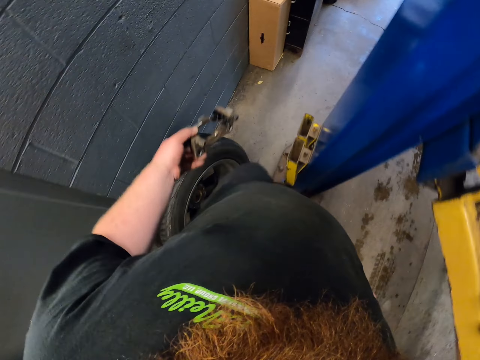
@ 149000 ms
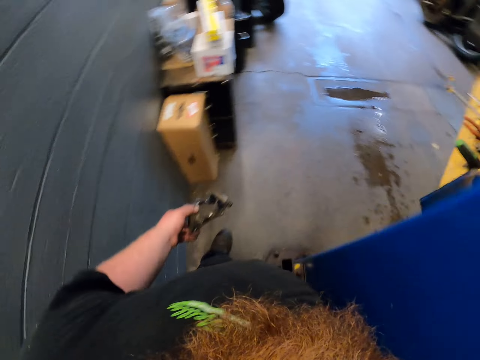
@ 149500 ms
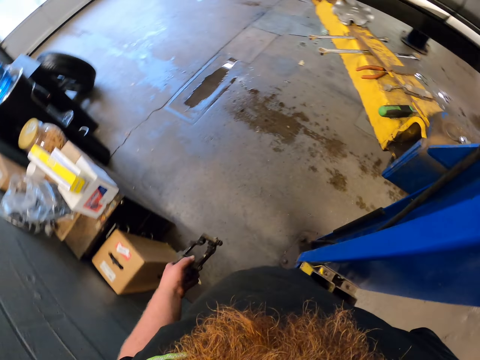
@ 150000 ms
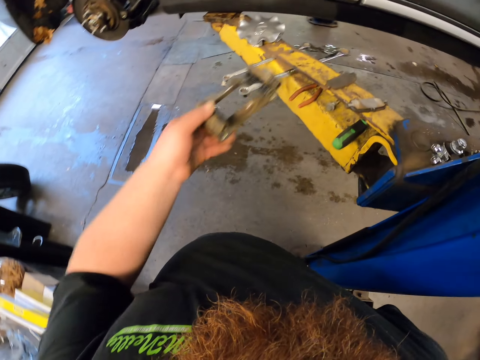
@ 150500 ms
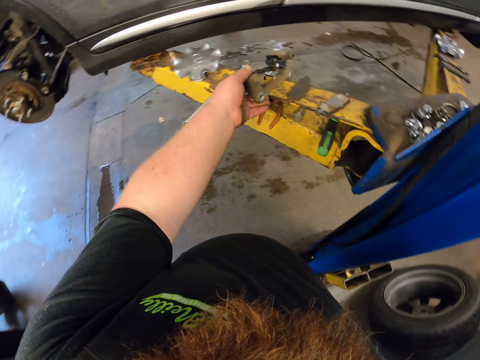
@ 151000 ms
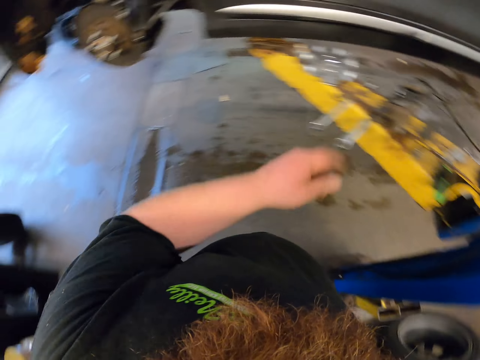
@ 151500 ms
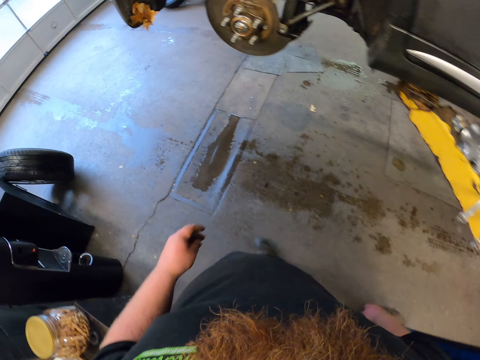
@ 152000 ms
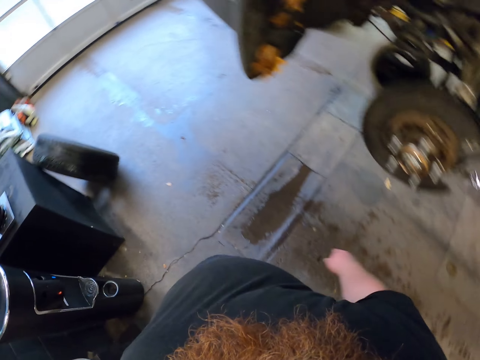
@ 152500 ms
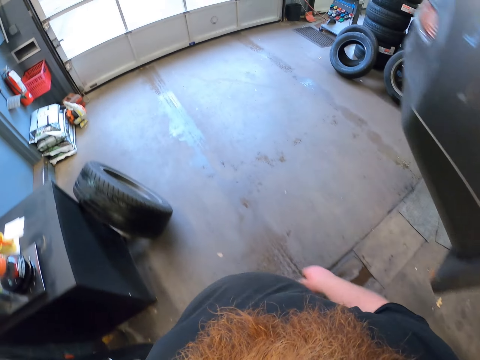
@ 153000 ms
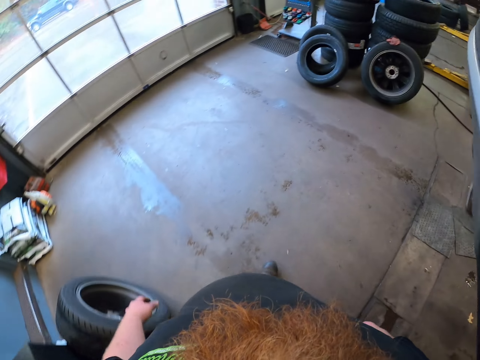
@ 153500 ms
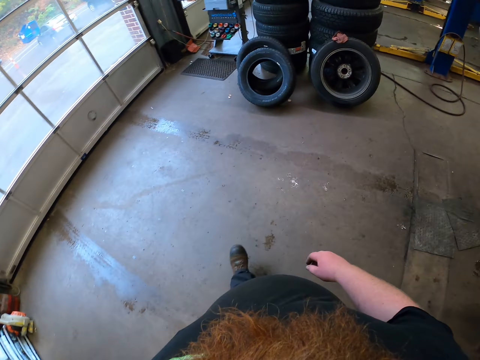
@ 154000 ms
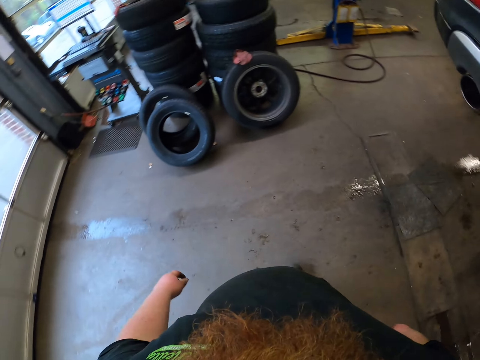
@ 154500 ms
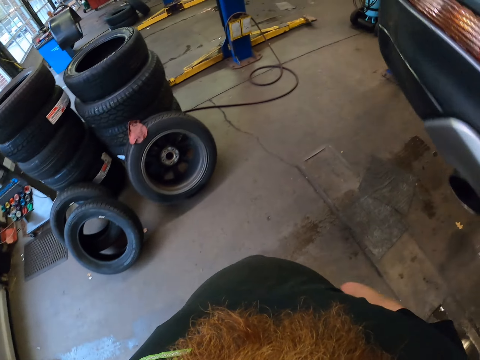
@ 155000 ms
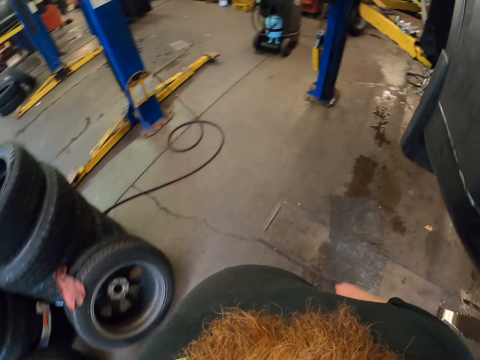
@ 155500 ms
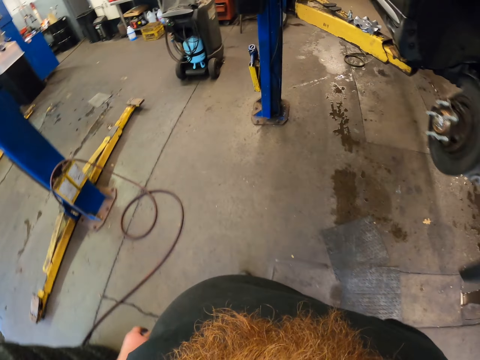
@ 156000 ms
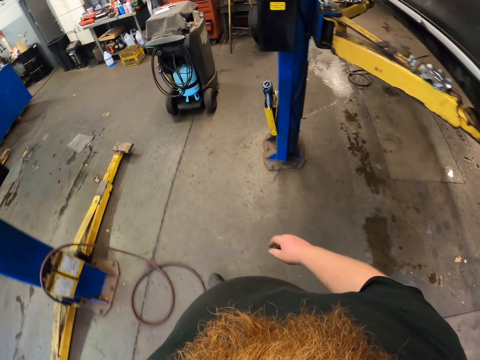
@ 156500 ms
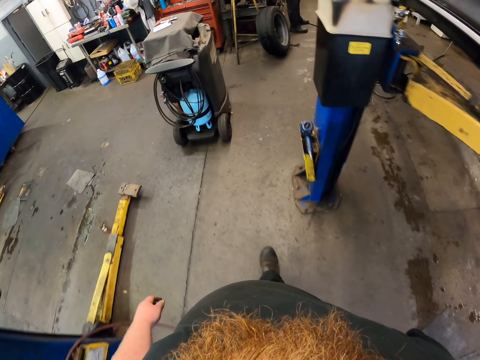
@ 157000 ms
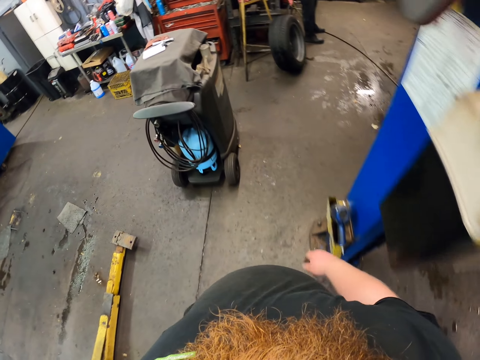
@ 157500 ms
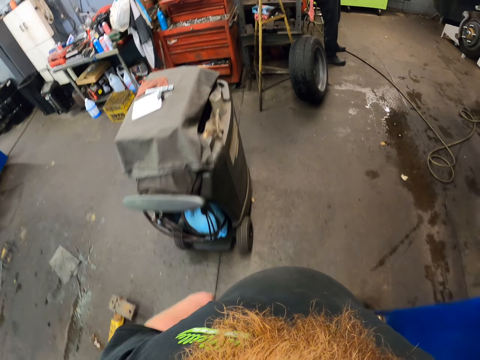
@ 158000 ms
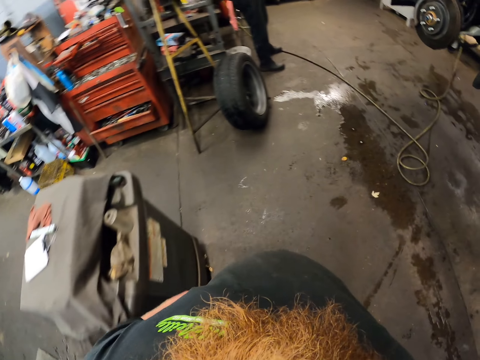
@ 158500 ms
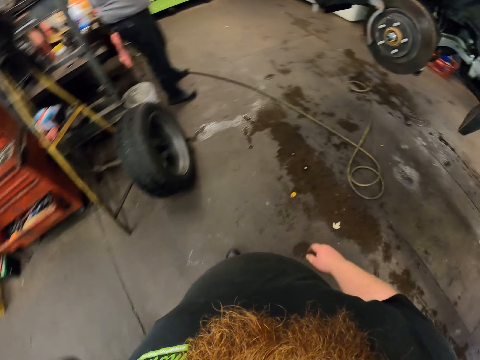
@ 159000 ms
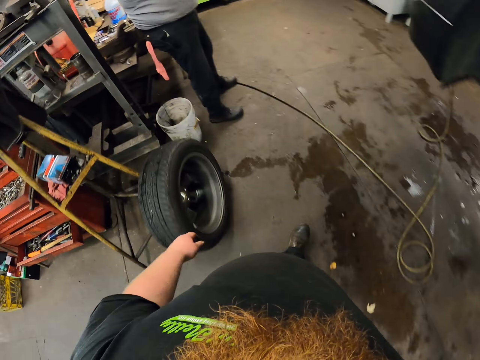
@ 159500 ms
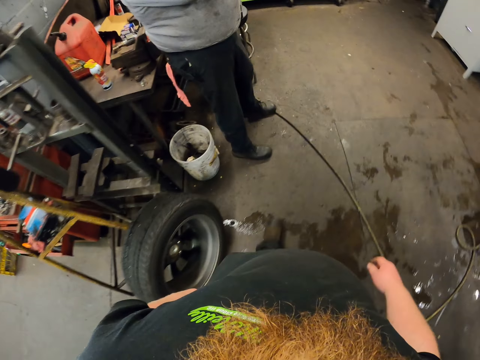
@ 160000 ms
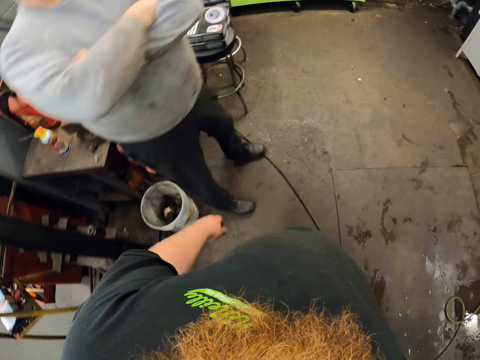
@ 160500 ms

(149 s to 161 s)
The camera wearer puts the metal on a jack stand.

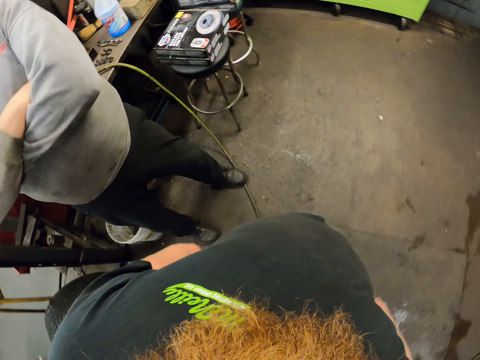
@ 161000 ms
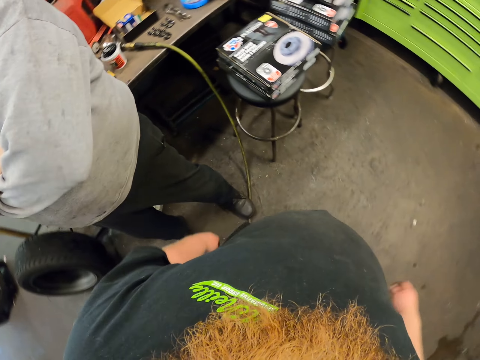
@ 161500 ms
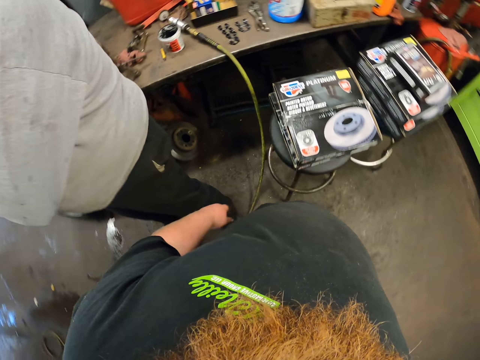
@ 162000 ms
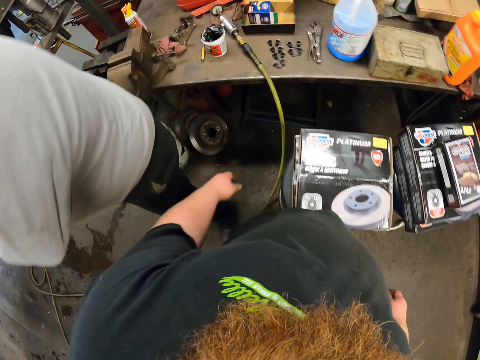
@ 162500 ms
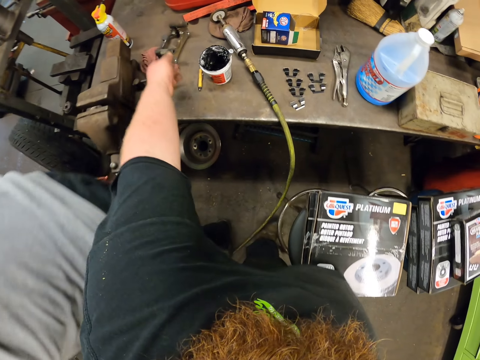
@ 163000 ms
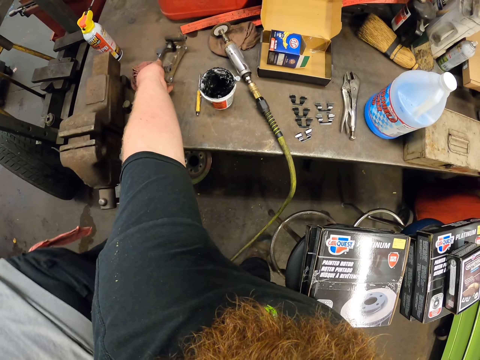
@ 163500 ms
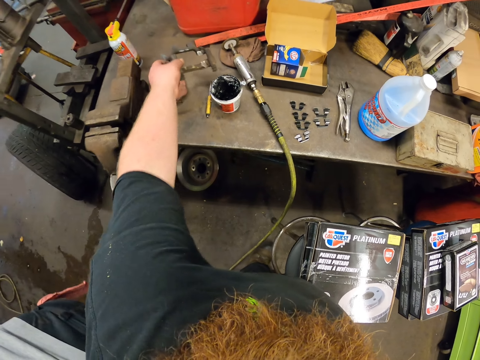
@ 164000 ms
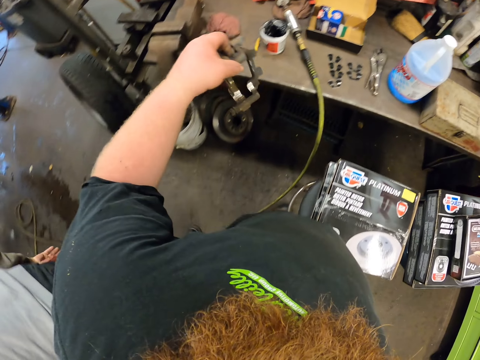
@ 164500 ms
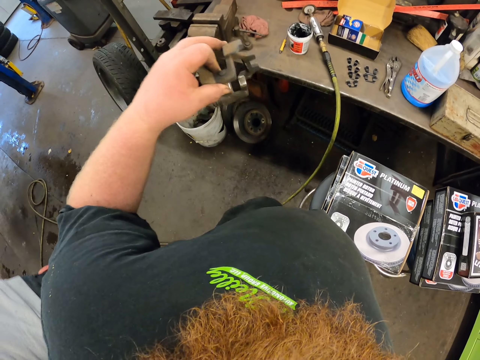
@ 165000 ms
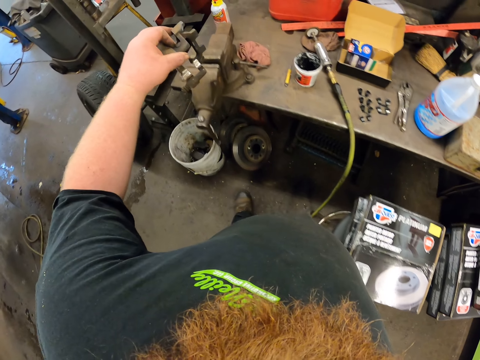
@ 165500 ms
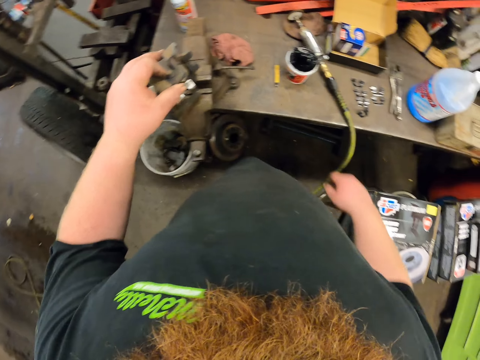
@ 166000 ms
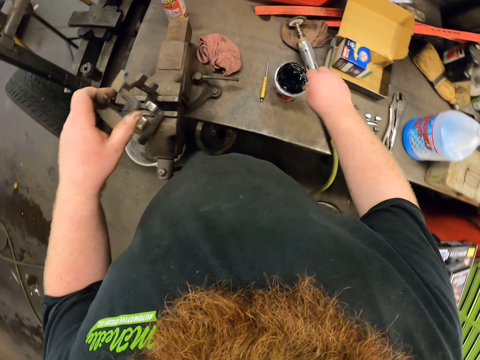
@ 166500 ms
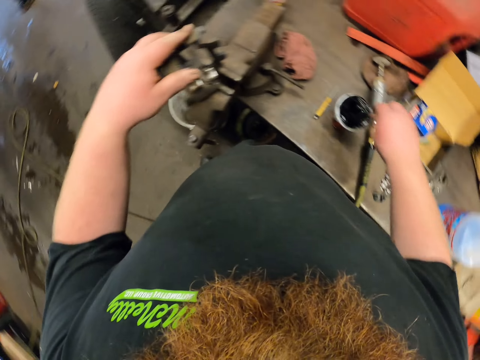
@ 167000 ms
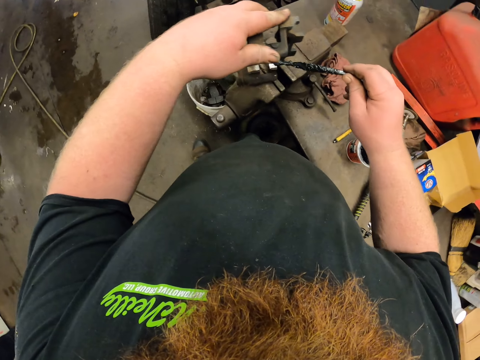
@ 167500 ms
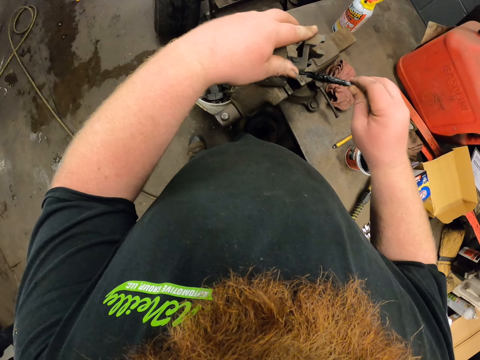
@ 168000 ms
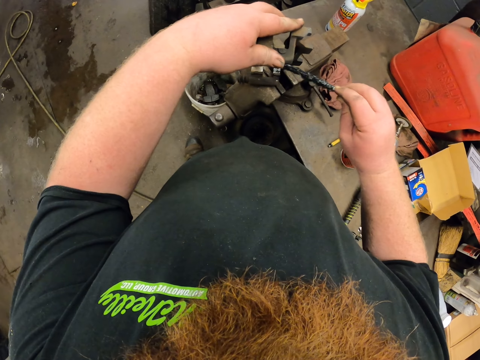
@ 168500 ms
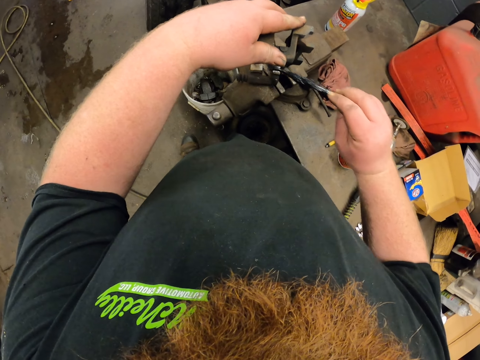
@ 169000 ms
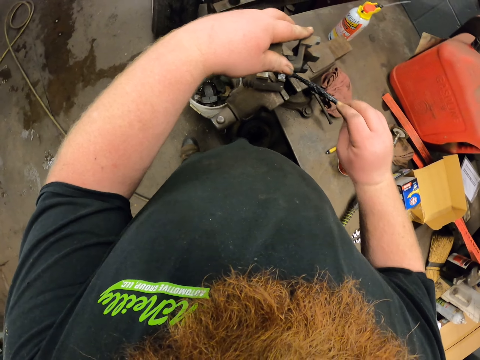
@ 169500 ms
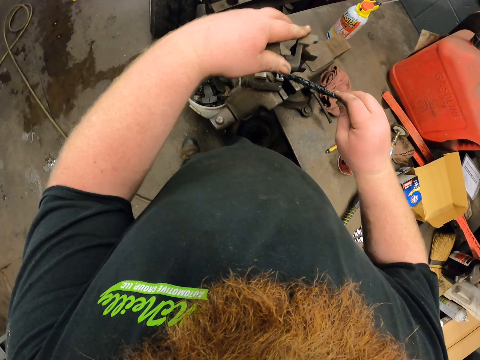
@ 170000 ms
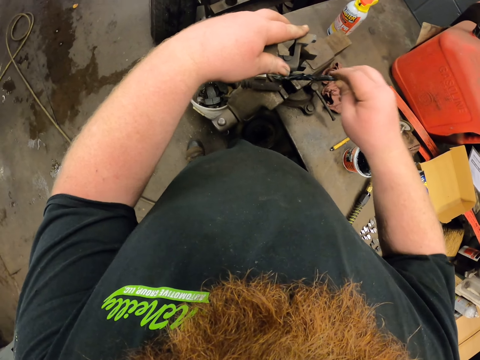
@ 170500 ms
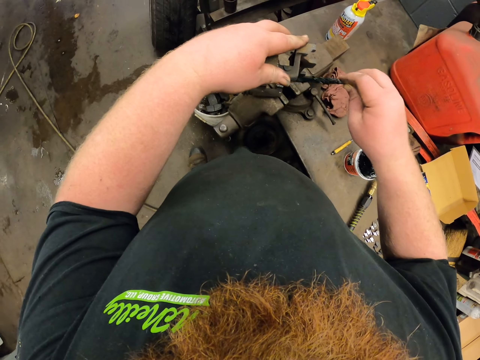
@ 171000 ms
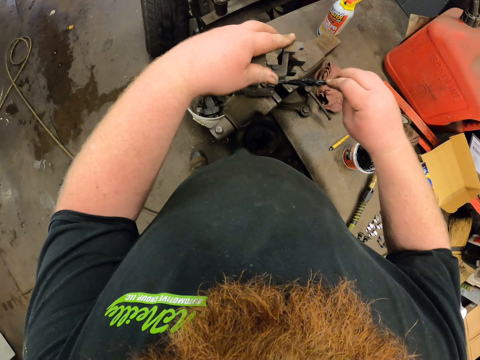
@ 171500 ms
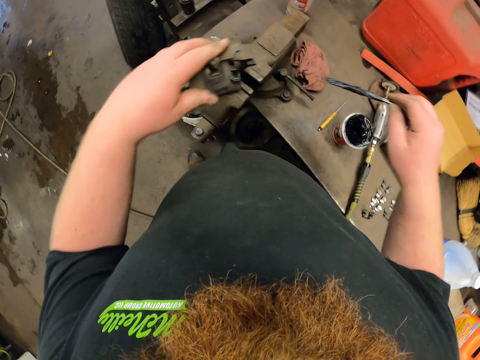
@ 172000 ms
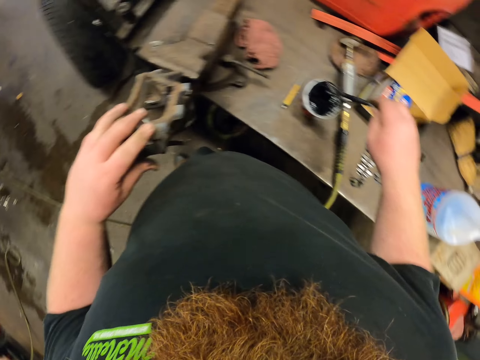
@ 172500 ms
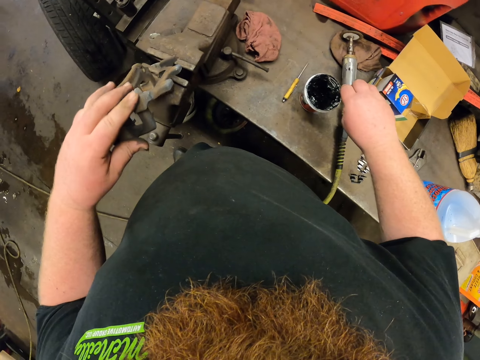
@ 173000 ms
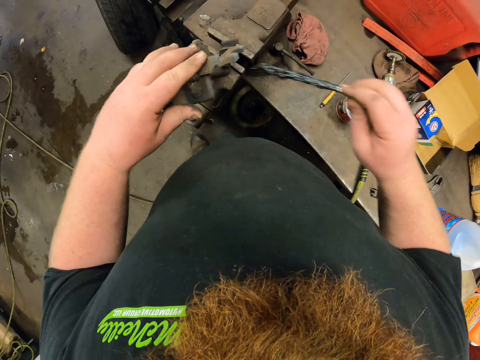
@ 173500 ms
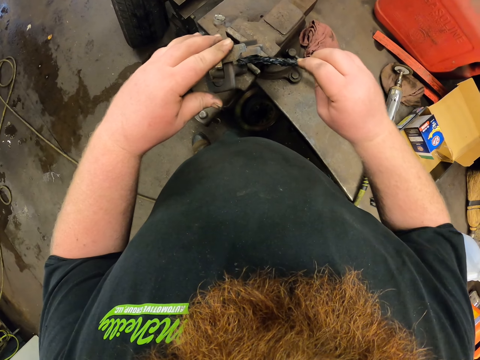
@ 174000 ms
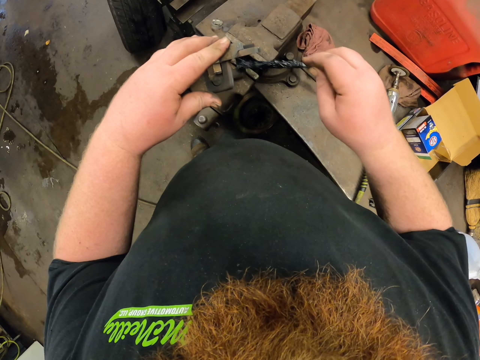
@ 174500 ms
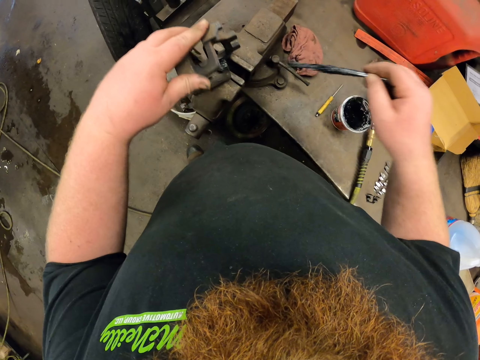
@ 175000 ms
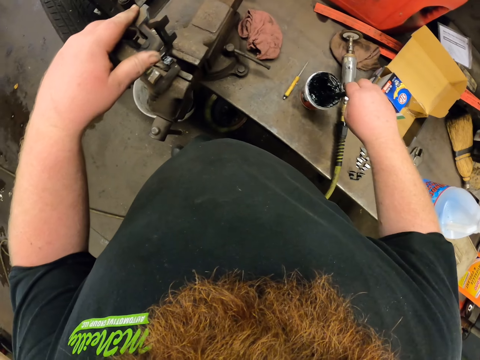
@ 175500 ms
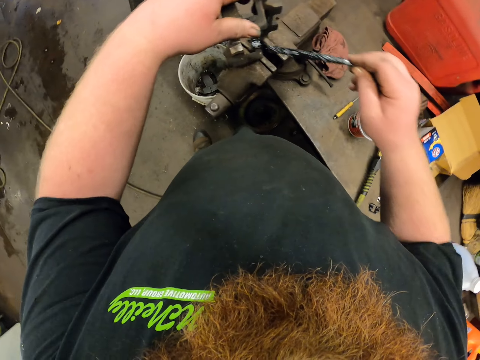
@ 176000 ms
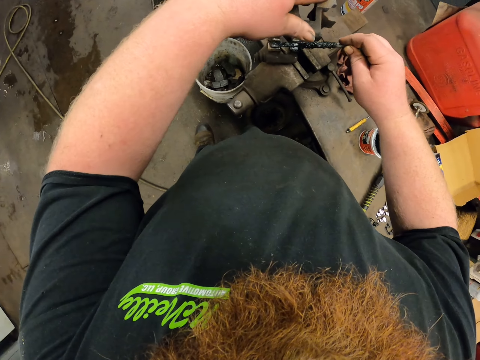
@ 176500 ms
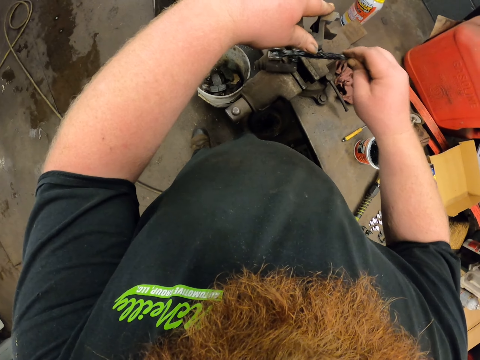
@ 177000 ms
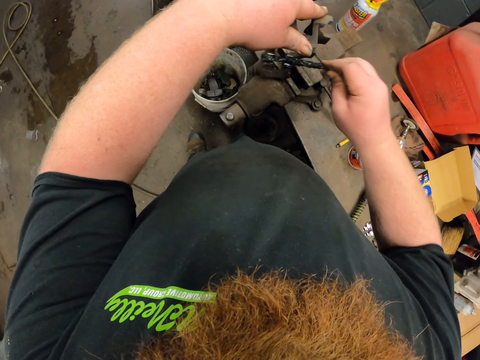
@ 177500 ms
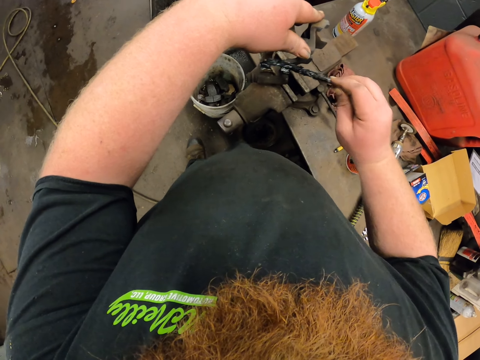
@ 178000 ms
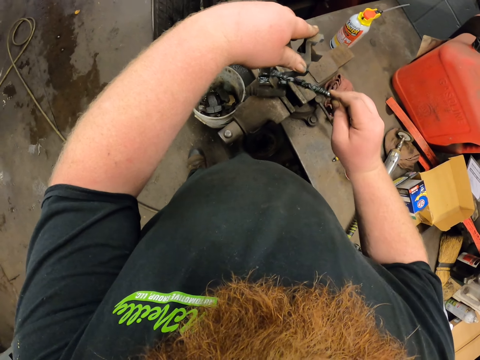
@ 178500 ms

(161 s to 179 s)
The camera wearer walks by a man and walks back to the table. They pick a metal, put the metal down, pick the stick from the glue, and apply glue on the metal. They dip the stick in the glue and apply glue on the metal. They dip the stick in the glue and apply glue on the metal.
